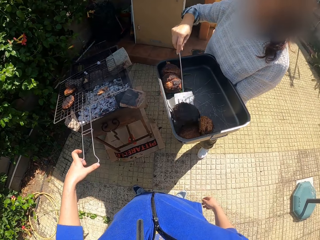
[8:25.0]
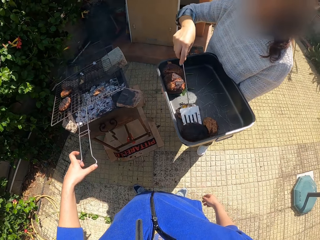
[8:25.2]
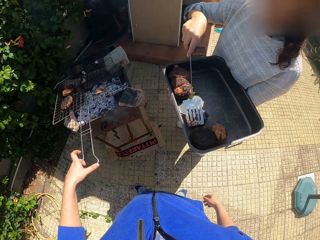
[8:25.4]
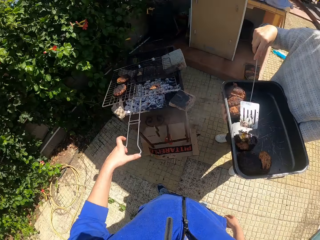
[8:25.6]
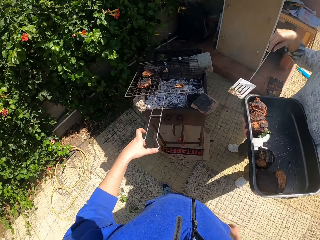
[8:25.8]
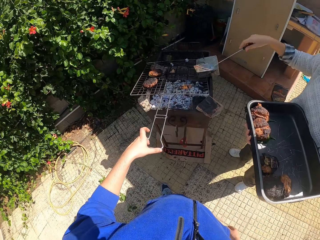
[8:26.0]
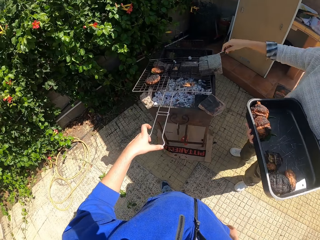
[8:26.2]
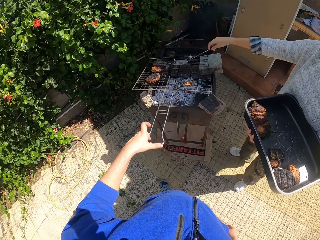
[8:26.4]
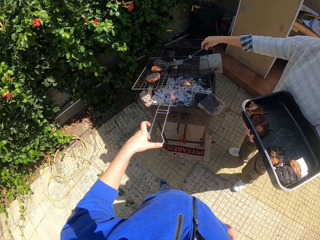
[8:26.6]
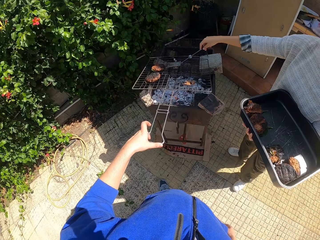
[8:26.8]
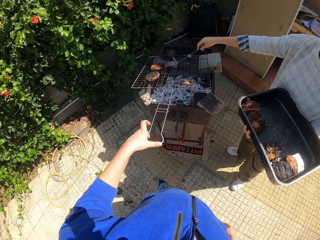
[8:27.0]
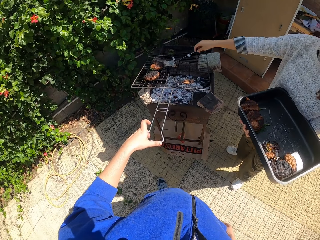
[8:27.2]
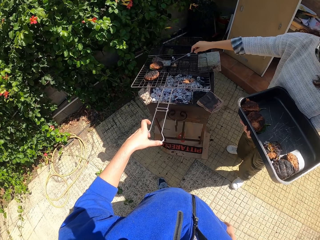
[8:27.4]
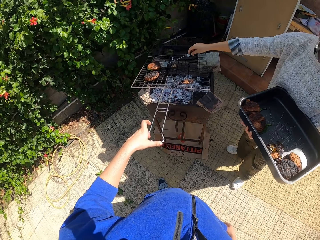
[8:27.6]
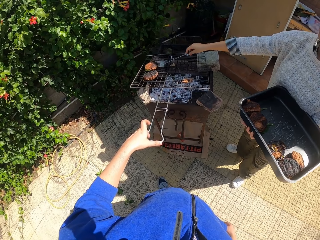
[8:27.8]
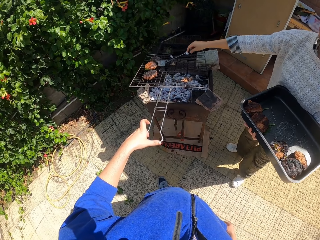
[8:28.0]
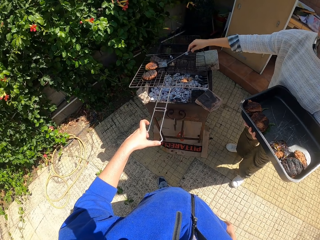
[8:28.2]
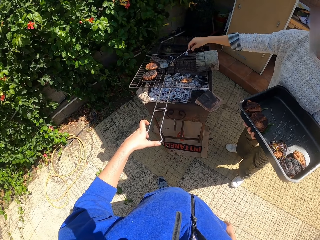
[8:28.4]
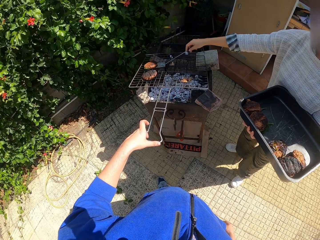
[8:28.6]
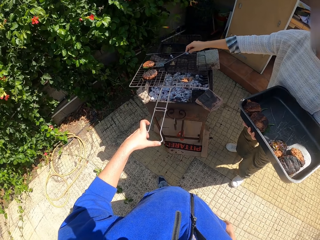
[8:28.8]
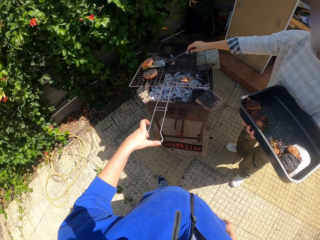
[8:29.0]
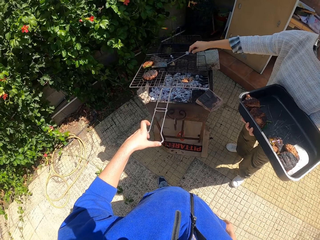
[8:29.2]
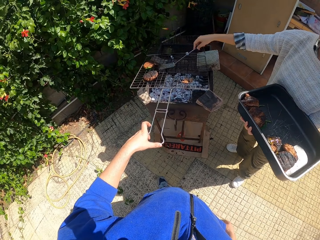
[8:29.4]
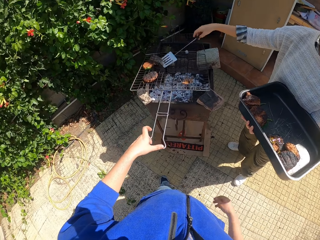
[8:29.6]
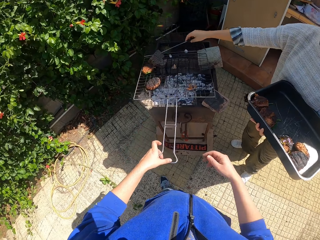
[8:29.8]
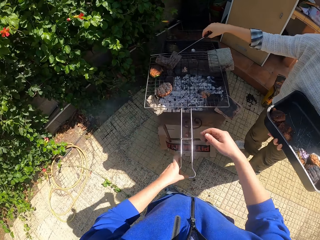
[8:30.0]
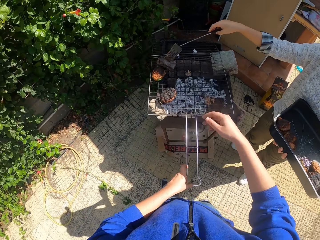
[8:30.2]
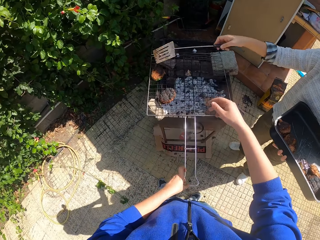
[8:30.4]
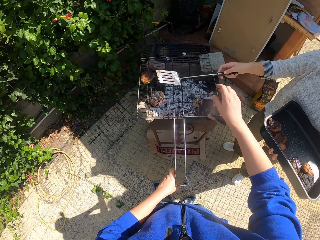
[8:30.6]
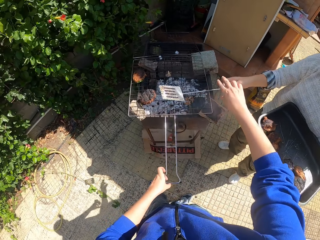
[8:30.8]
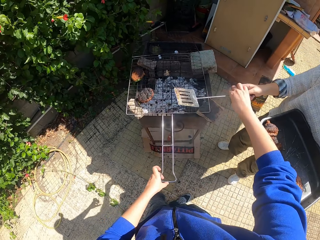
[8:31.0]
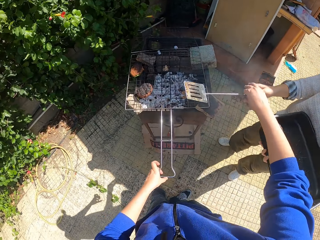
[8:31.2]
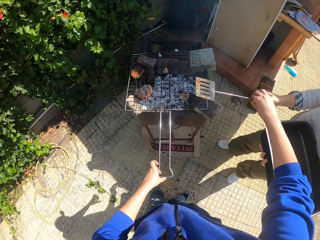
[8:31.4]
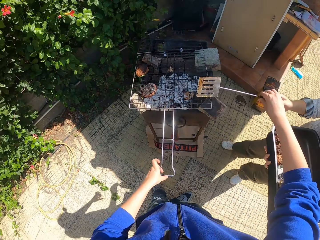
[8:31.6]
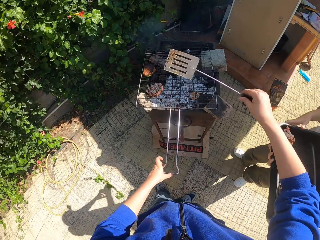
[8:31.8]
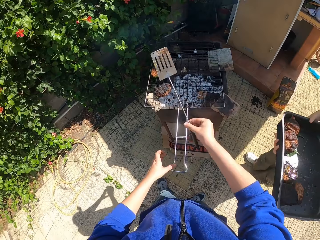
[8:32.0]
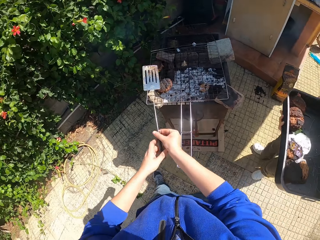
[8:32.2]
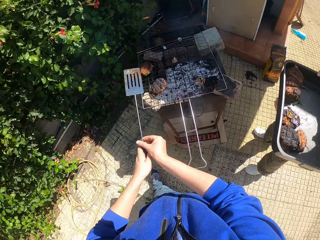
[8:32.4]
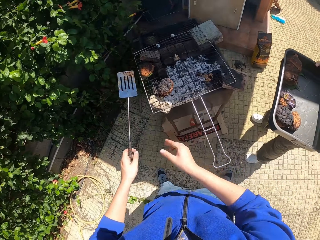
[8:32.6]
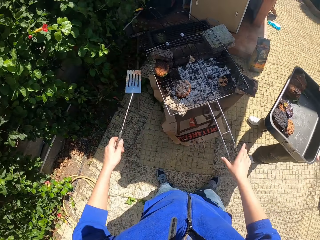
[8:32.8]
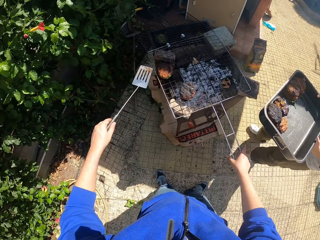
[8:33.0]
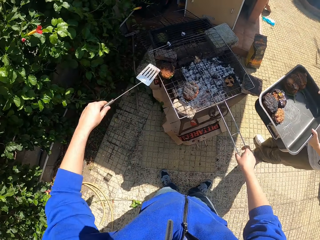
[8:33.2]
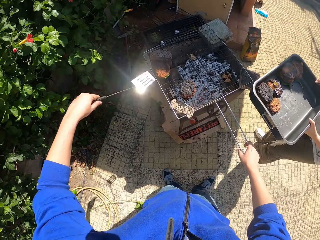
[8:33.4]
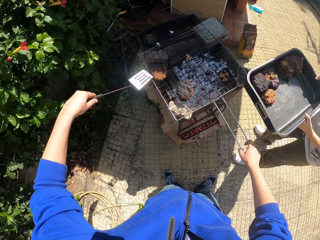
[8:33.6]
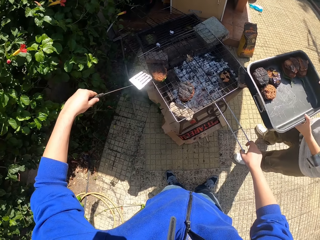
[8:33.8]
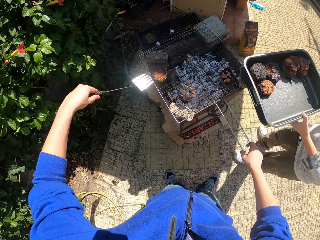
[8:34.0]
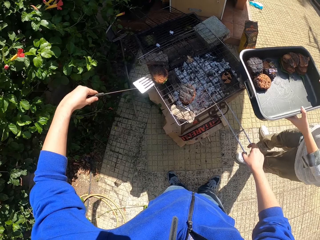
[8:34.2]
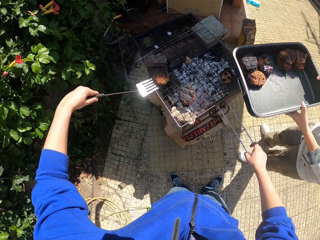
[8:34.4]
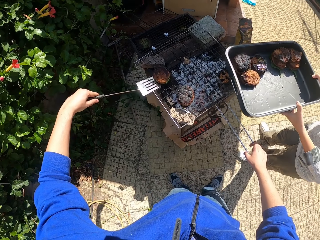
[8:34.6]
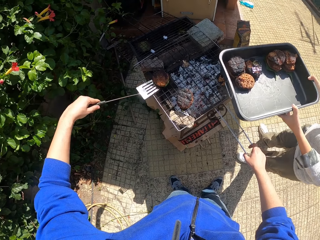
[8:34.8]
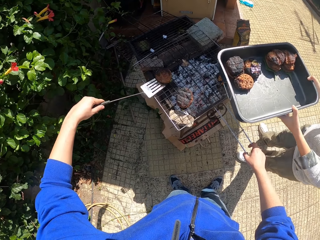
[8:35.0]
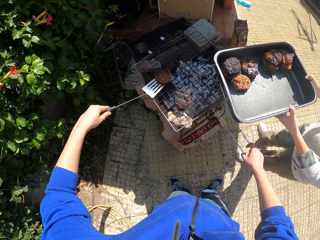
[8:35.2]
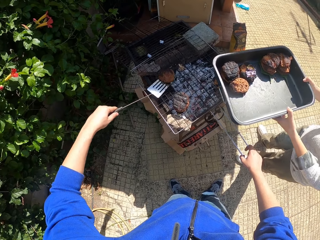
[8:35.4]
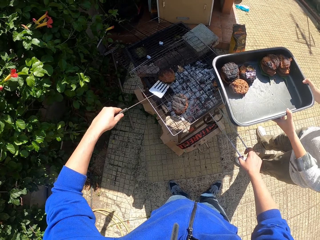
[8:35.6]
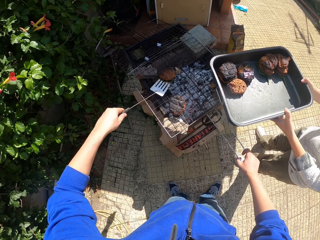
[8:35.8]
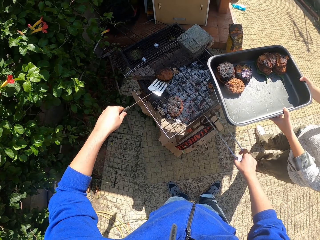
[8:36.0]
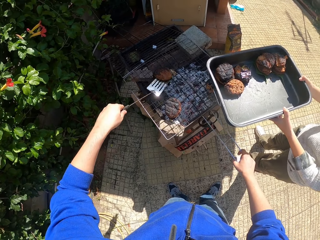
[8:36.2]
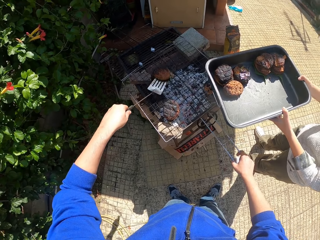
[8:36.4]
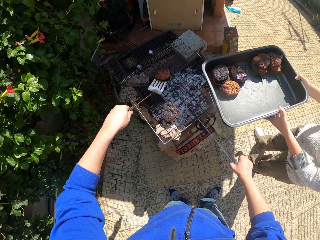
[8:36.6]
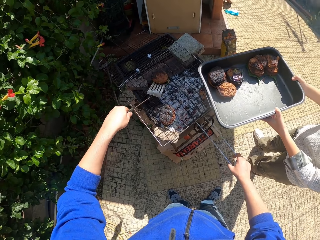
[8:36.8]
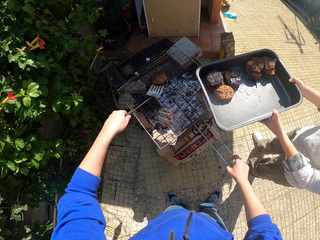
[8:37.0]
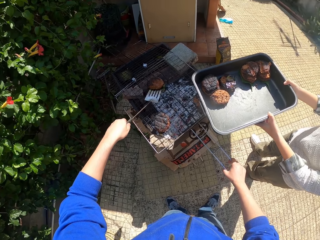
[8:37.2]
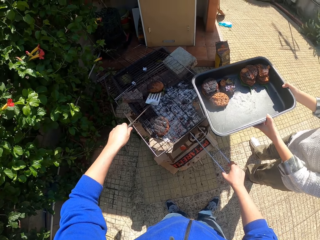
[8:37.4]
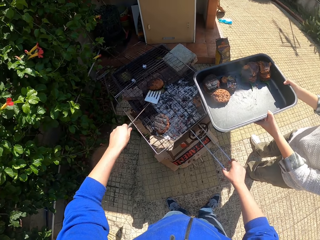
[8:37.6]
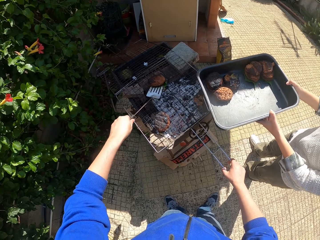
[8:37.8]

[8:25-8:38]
A lady puts a meat roll on a tray. The lady adjusts a meat roll on a griller. The lady hands the camera wearer the spatula in her right hand. The camera wearer passes the spatula from his right hand to his left hand. He holds the handle of the grill with his right hand. He picks up a meat roll from the griller. He touches the meat on the grill with the spatula in his left hand.

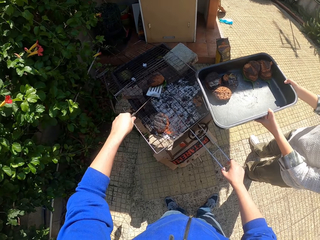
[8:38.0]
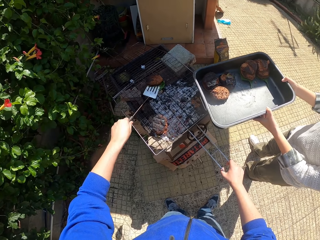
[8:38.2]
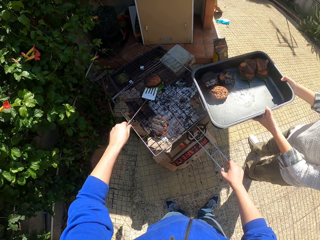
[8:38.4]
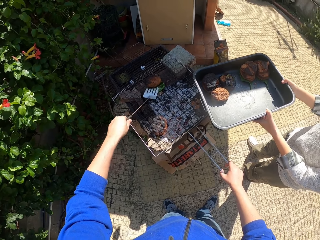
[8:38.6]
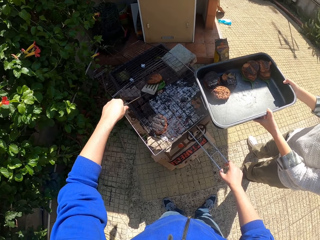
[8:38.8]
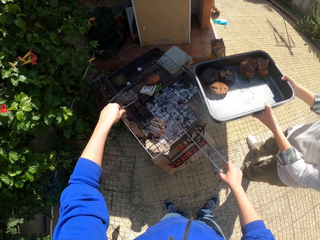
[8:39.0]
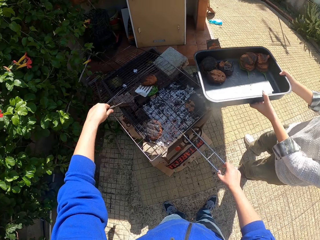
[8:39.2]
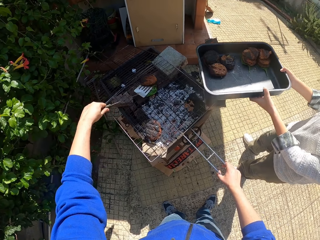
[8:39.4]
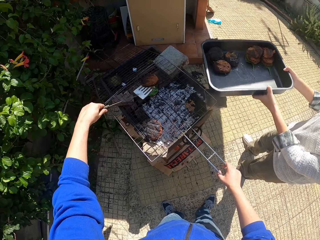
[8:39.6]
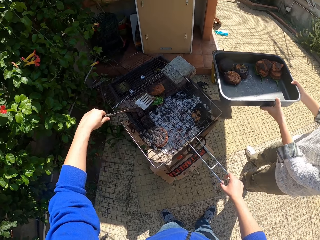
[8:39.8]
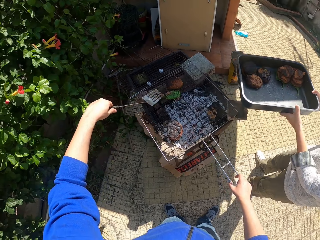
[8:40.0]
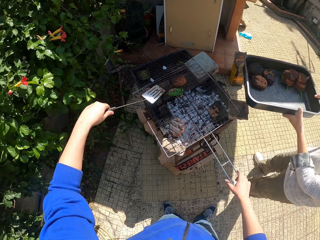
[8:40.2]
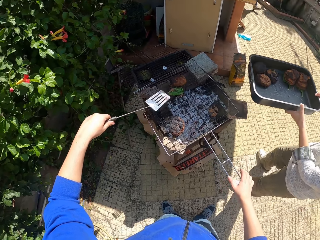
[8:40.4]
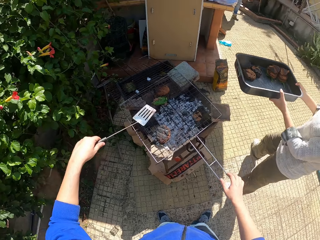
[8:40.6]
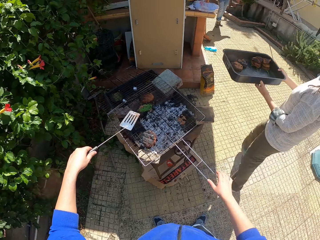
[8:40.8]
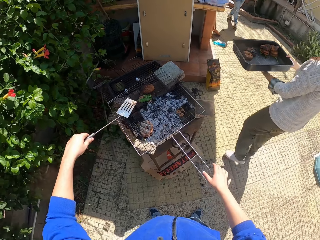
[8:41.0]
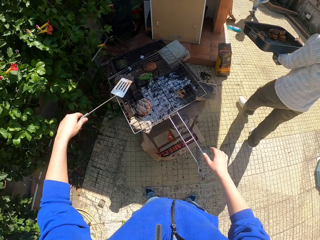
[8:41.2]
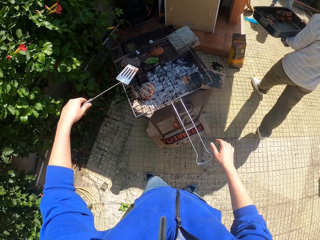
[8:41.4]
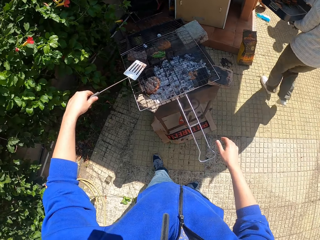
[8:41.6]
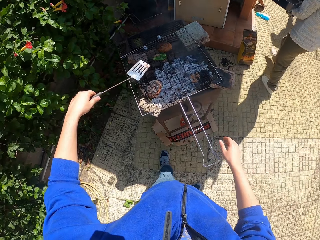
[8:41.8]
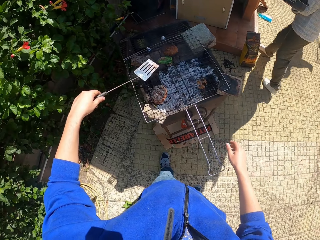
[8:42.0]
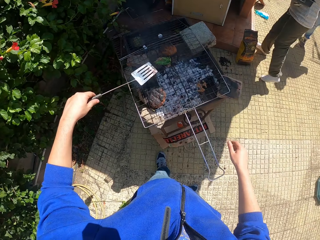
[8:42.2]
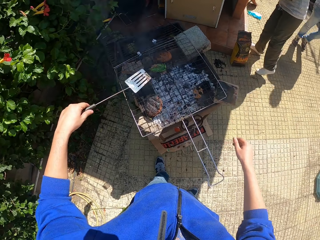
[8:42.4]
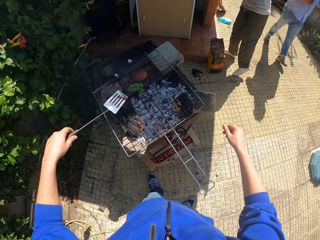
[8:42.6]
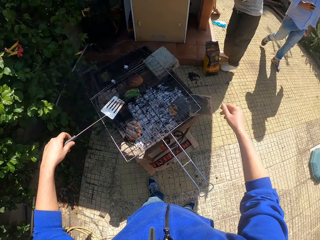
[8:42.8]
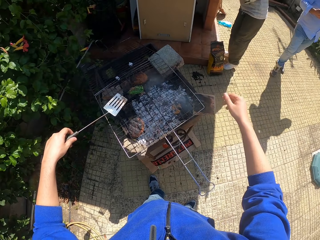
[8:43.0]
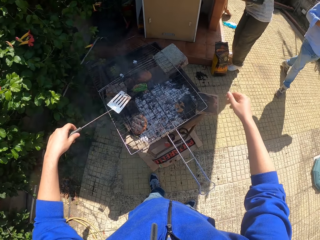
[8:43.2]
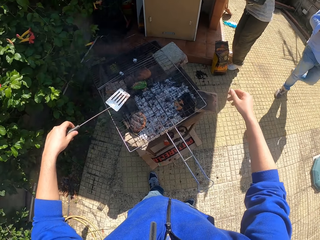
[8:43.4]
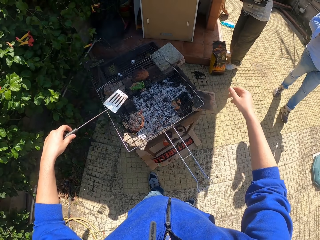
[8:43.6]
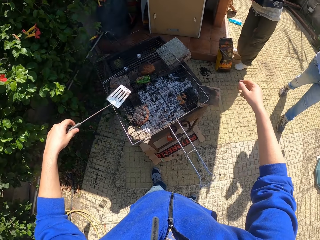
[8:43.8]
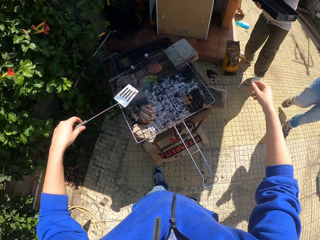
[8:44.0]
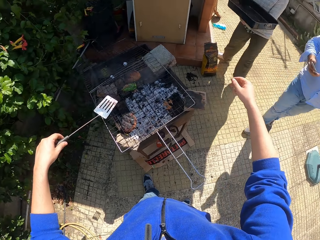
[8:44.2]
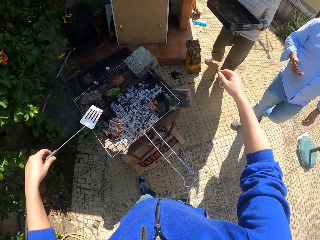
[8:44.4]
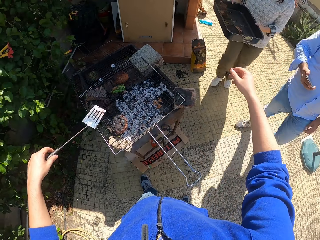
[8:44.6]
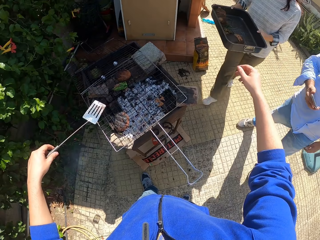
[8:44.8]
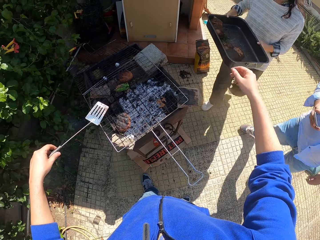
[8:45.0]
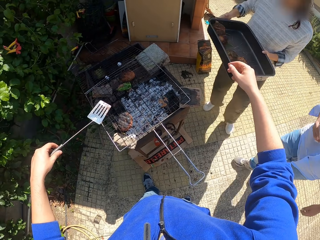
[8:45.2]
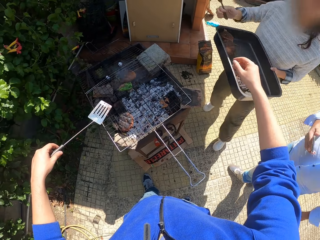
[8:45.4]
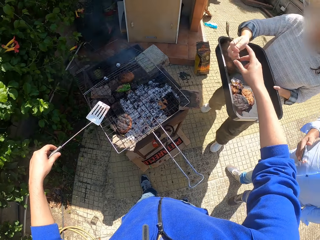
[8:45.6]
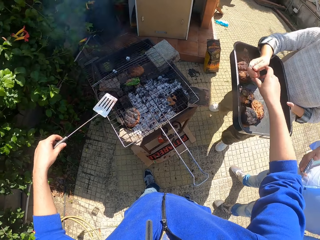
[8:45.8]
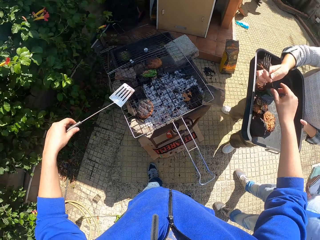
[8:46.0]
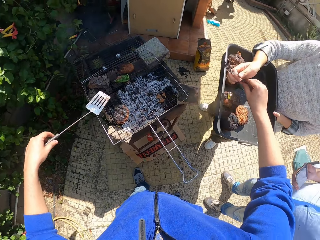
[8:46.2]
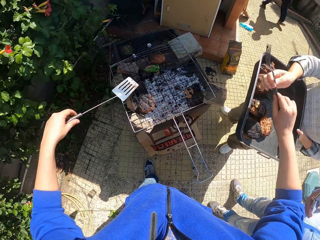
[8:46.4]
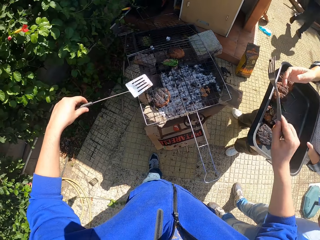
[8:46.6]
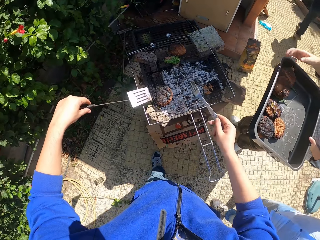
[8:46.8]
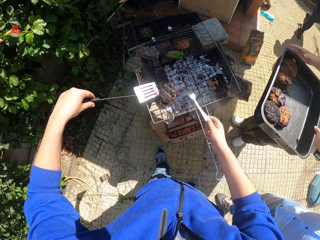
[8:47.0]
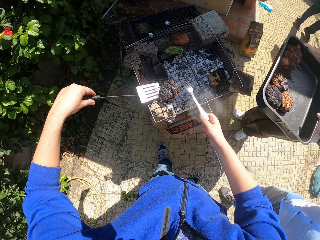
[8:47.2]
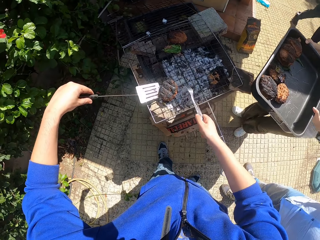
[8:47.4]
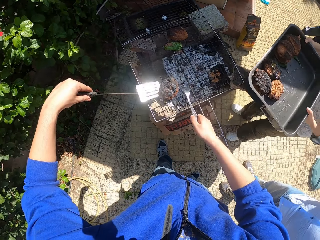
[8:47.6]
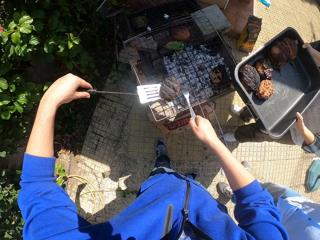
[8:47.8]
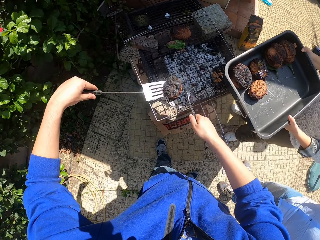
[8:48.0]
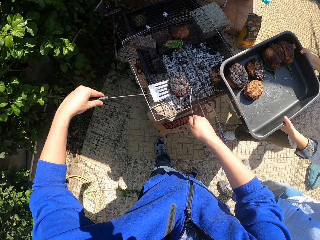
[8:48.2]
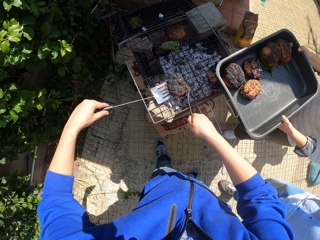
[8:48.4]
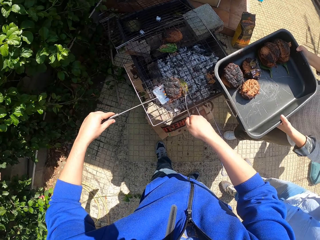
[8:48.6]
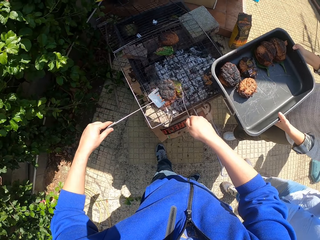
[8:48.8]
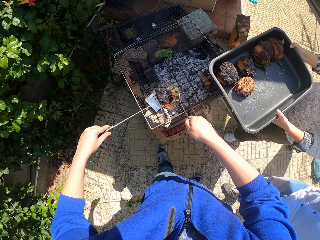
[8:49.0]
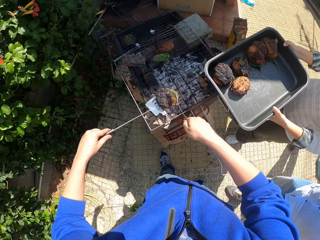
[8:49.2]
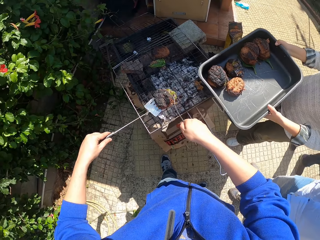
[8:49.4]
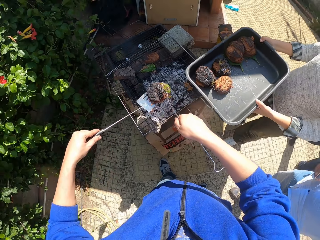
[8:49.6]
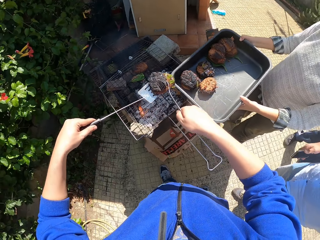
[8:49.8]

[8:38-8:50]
A lady walks around a verandah. The lady picks the fork on the cabinet with her right hand. A man operates a phone in his right hand. The man walks around the verandah. The lady gives the camera wearer the fork in her right hand. The camera wearer picks the meat on the grill with the spatula and fork in both hands.
